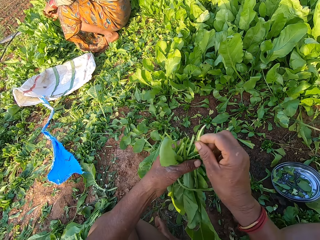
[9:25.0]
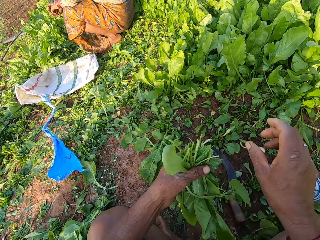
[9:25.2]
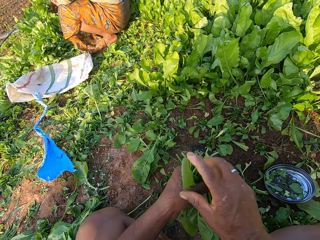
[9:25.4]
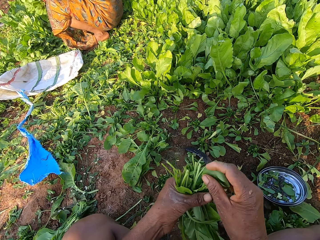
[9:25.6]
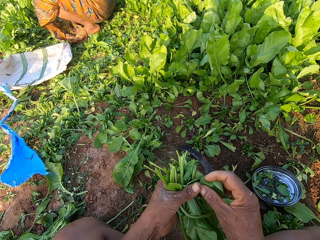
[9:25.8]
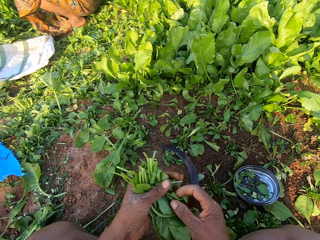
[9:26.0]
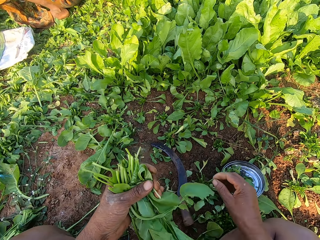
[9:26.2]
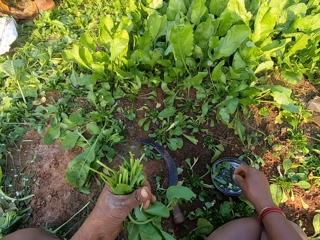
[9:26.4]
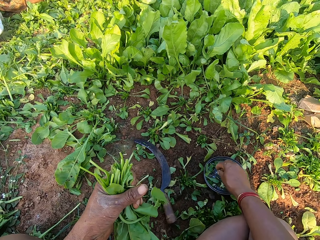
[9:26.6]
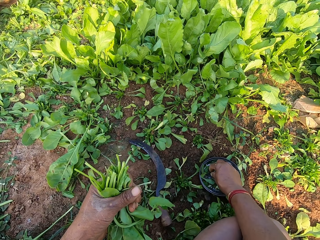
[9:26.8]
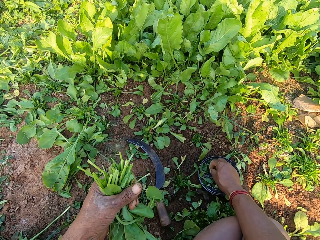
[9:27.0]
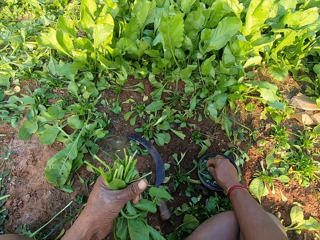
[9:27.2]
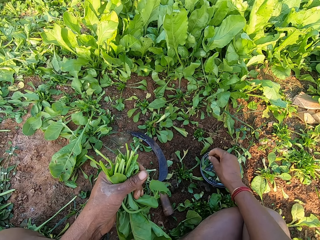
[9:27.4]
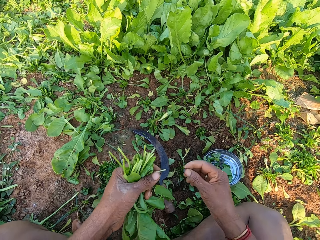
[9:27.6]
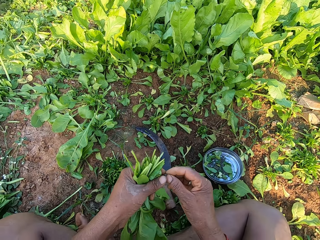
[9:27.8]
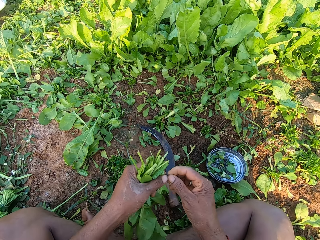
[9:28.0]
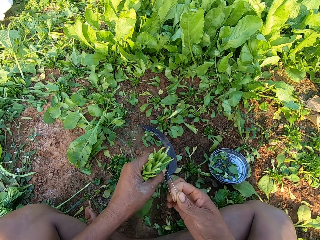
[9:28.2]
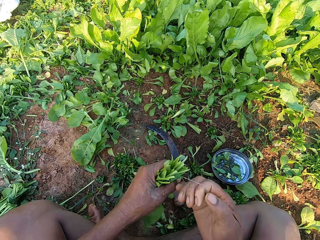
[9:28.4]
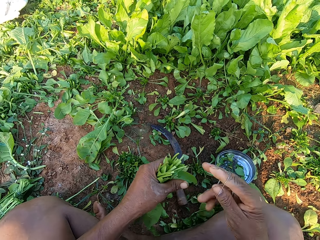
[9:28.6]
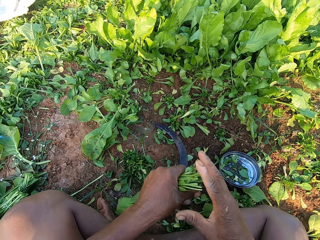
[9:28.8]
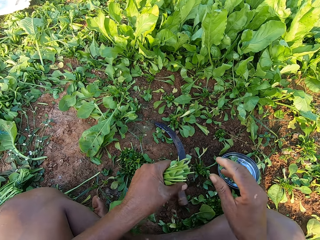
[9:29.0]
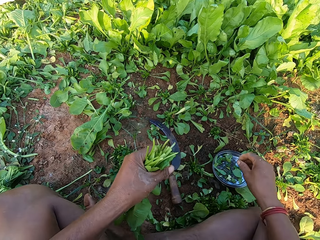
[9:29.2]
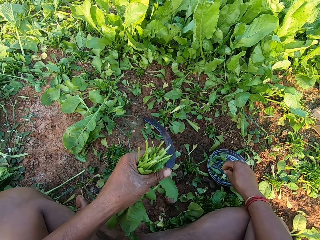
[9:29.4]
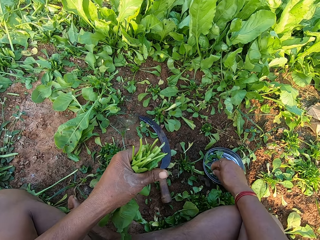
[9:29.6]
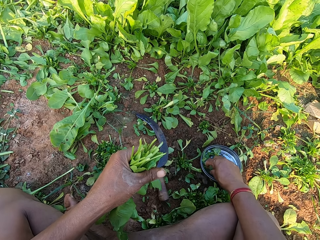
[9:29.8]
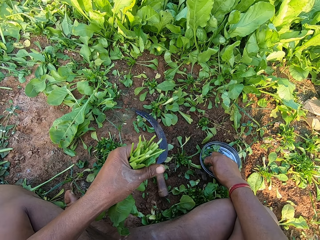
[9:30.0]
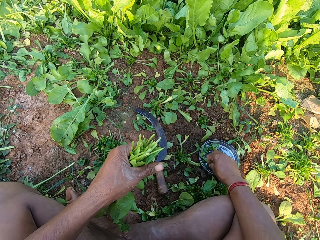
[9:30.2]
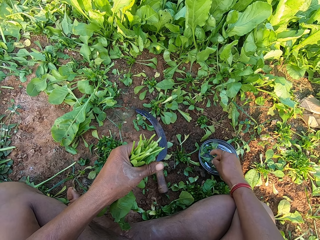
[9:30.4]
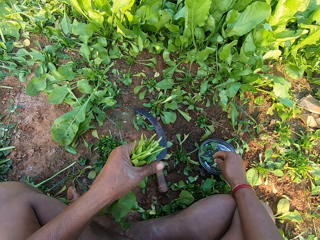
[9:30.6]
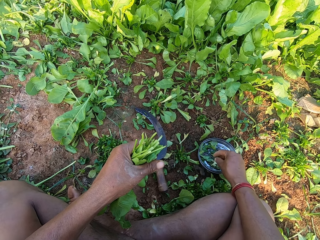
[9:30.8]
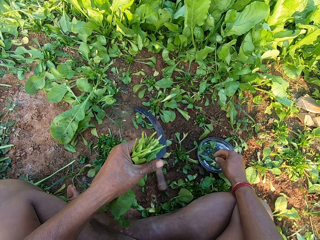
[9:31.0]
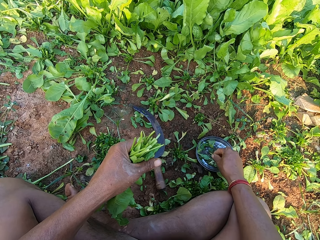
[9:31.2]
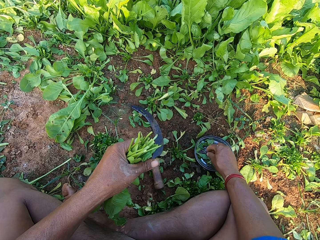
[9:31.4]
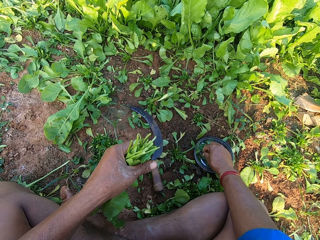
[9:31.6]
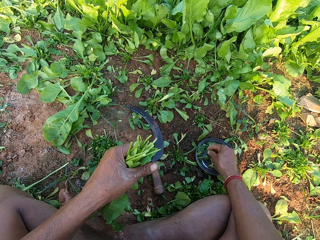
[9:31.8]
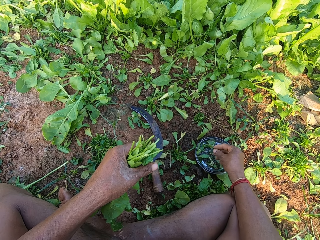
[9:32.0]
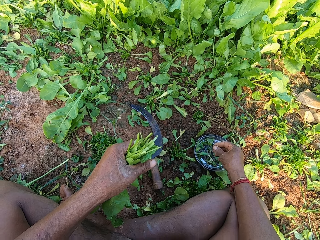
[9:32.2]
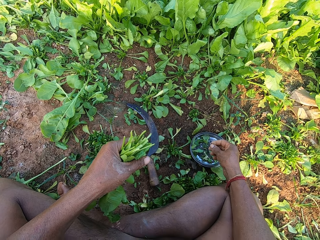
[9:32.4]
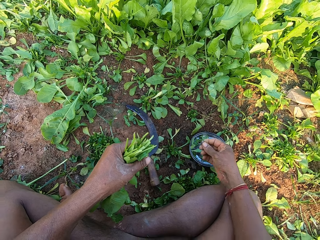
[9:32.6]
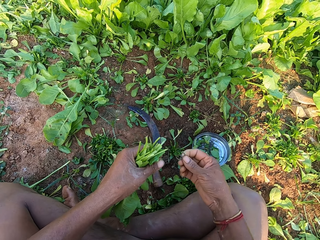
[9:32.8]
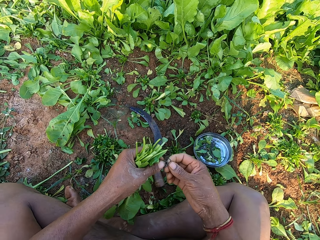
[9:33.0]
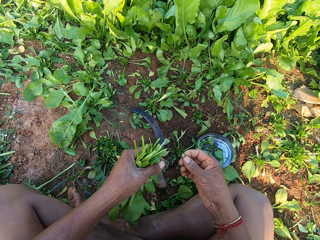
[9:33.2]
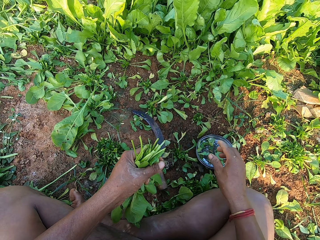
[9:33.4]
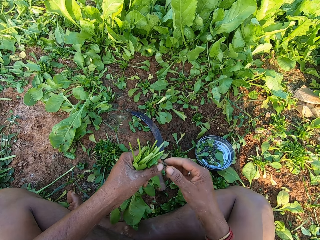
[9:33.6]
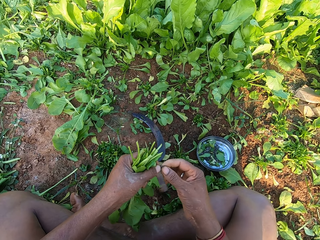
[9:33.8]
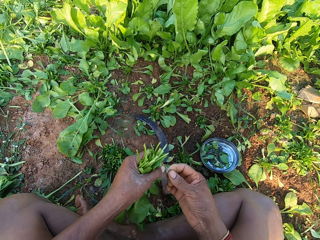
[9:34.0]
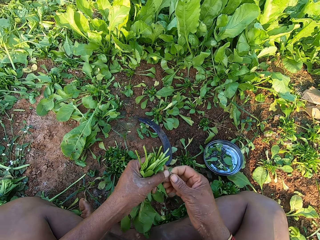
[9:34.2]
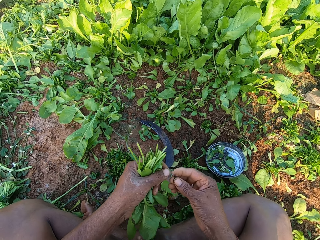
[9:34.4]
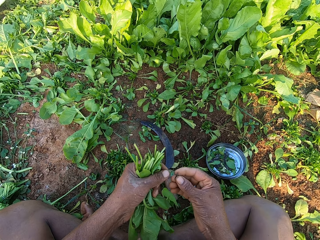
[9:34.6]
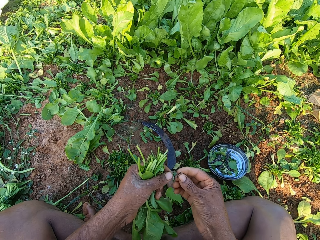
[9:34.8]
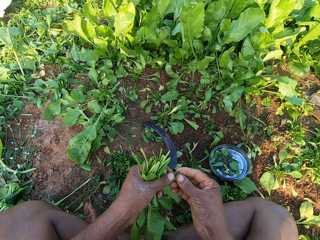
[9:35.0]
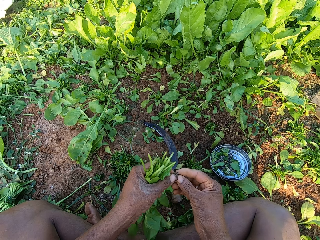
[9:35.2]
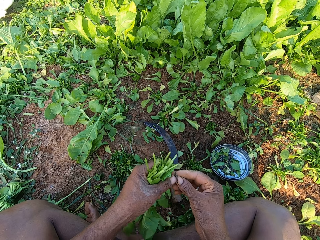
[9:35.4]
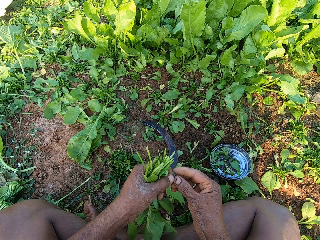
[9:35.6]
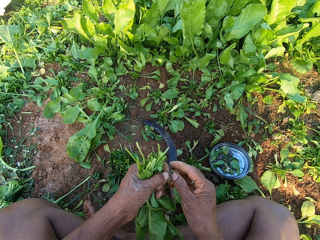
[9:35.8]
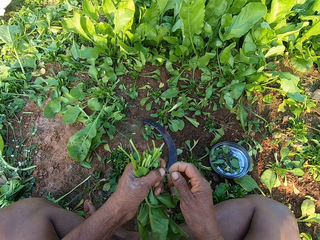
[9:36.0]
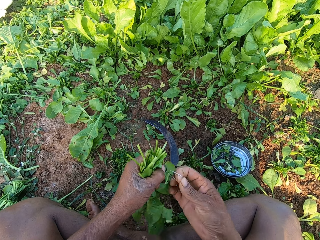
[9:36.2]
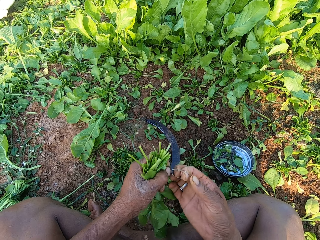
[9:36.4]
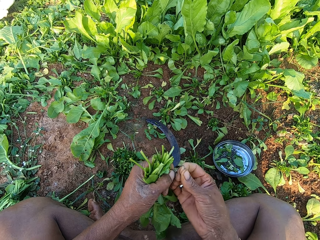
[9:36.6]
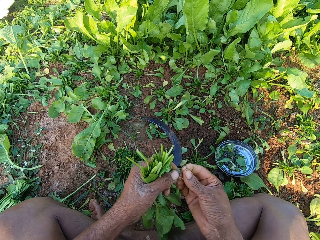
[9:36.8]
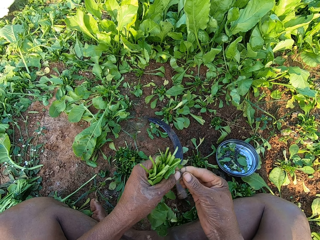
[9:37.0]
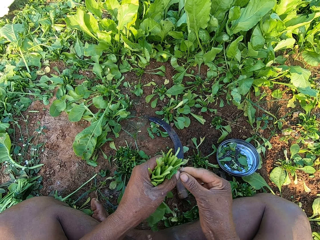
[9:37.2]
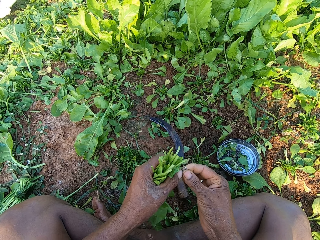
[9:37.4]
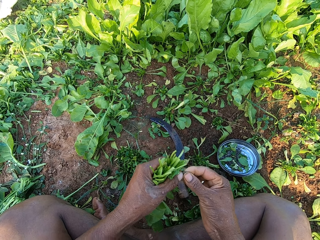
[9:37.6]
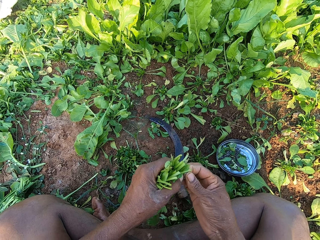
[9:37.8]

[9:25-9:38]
The camera wearer picks the plants from the plants in his left hand with his right hand. He drops the pieces of plants on the floor with his right hand. He talks. He picks a rubber band from the metal plate on the floor with his right hand. He opens the rubber band with both hands. He holds the rubber band with his right hand. He places the rubber band on the plants with his right hand. He picks a rubber band from the metal plate on the floor with his right hand. He drops the rubber band on the metal plate with his right hand. He picks a rubber band from the metal plate on the floor with his right hand. He drops dirt on the floor with his right hand. He returns other rubber bands. He opens the rubber band with both hands. He talks.

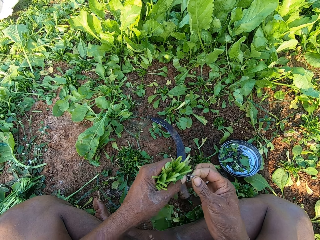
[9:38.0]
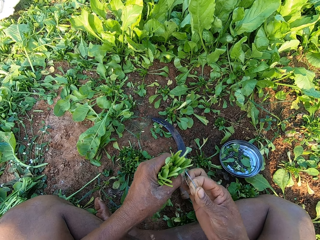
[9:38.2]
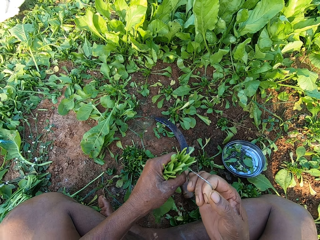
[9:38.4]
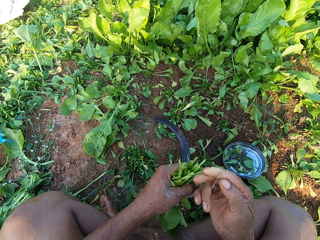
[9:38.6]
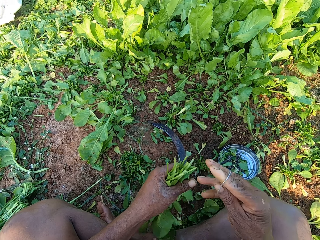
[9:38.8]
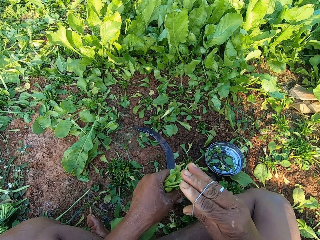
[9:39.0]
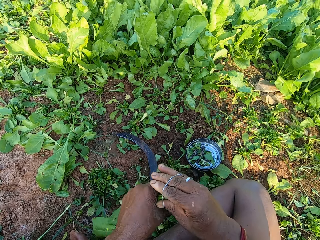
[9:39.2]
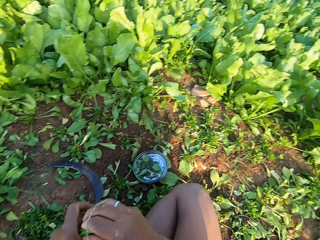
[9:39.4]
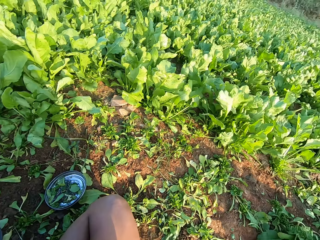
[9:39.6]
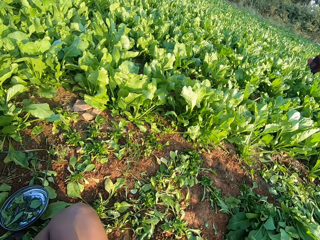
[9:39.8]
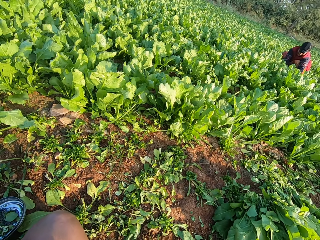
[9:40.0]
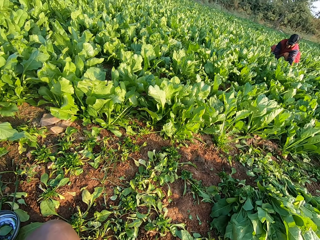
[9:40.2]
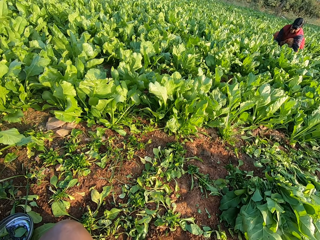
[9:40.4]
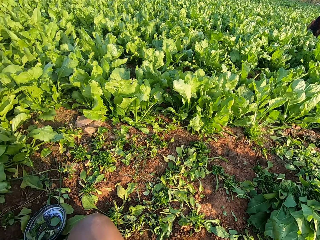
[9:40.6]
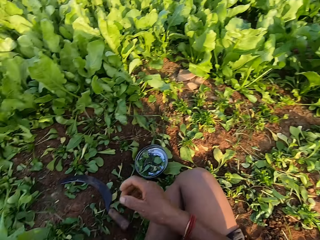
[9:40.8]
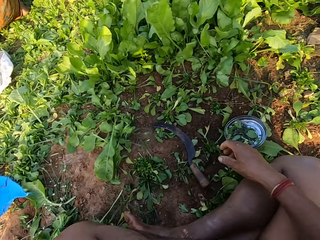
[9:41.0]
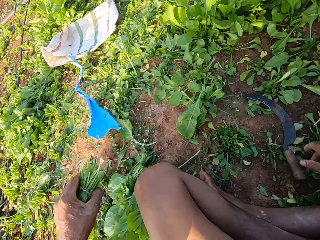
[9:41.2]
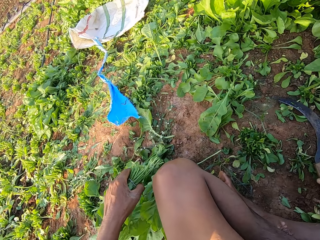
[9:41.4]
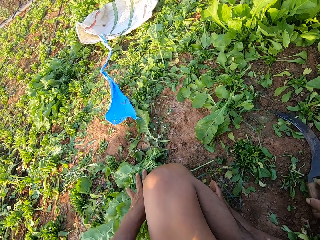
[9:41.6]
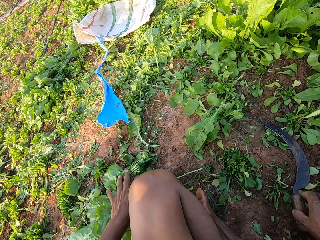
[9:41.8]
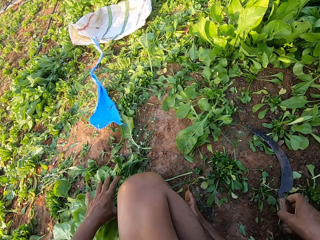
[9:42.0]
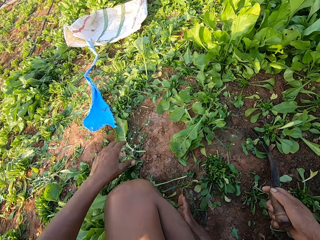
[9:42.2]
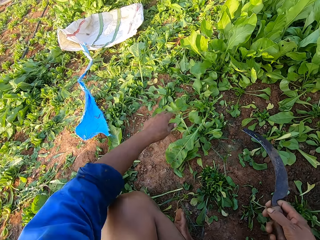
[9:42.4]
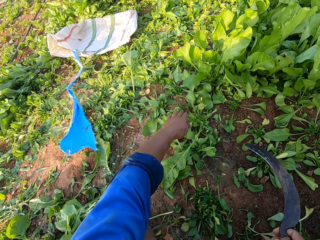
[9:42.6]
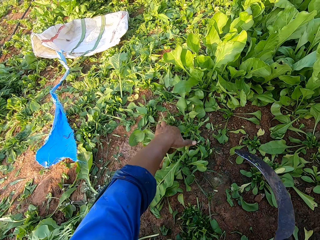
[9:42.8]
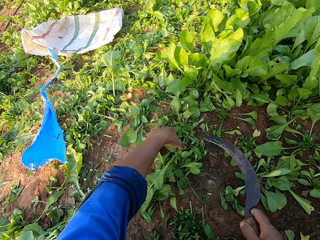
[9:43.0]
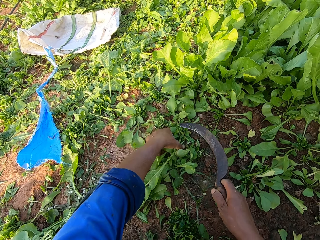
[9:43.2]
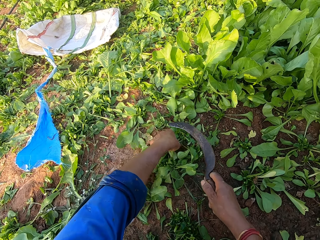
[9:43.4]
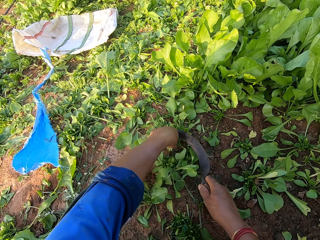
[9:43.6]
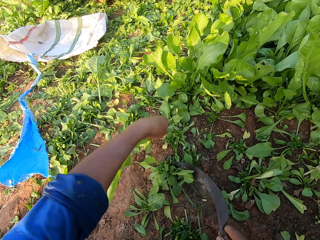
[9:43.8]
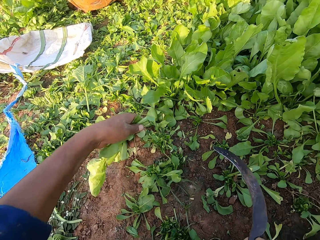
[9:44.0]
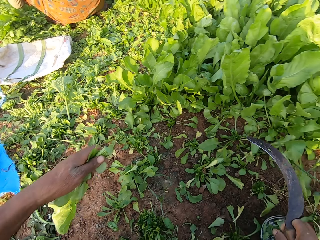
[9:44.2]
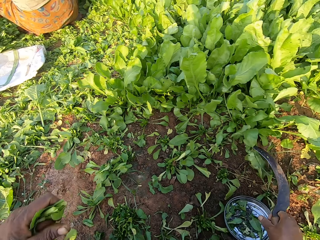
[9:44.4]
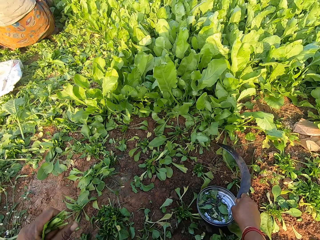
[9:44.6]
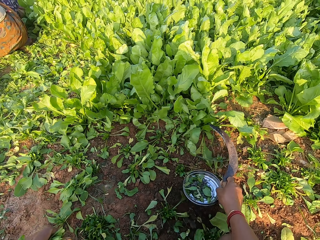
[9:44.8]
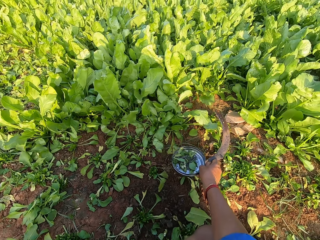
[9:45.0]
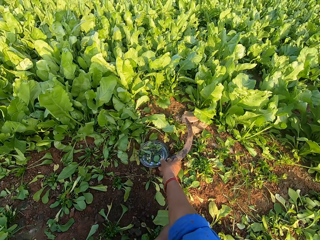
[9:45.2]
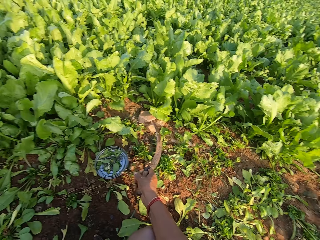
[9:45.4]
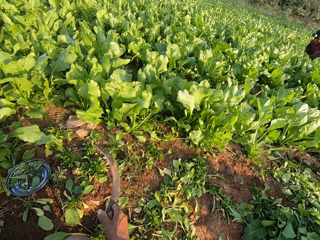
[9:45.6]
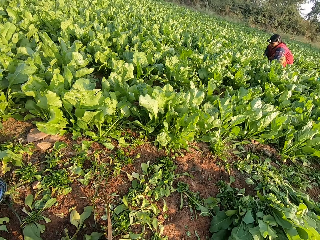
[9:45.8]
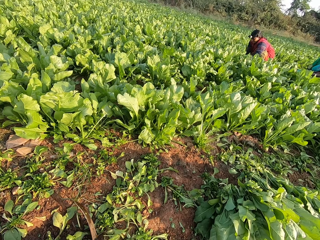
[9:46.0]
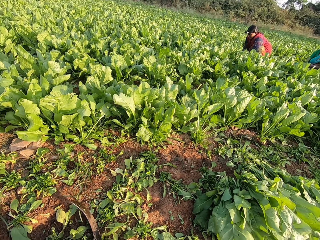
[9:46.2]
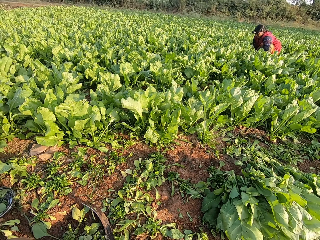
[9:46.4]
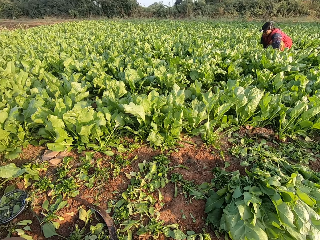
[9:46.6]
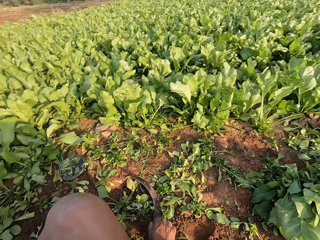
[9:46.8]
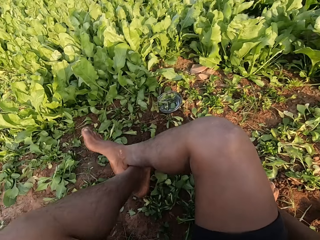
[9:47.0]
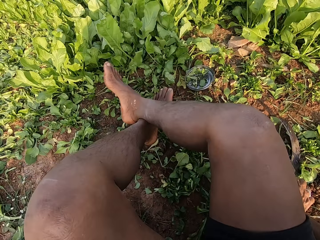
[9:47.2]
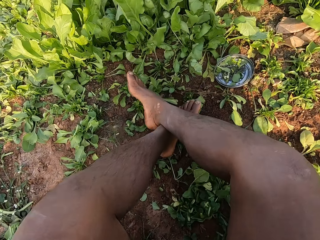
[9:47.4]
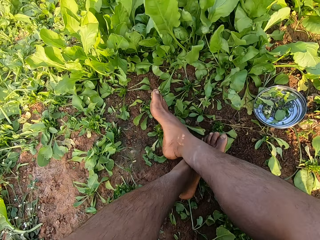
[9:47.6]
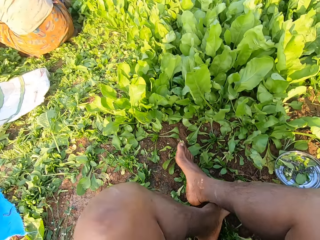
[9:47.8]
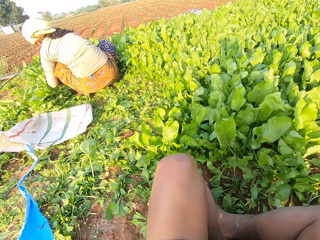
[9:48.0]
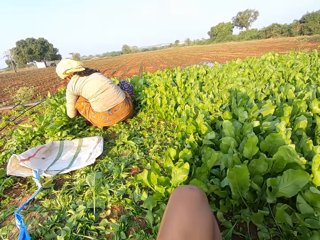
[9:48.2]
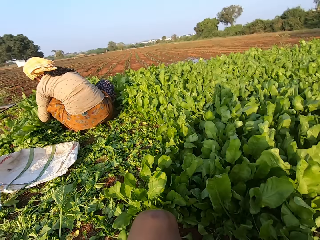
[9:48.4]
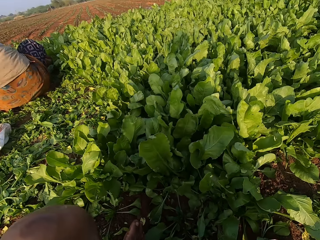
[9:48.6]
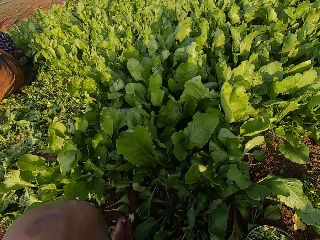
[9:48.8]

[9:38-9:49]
The camera wearer holds the rubber band with his right hand. He places the rubber band on the plants or spinach bunch with his right hand. He looks at a lady. The lady touches the floor with both hands. The camera wearer puts the spinach bunch with the rest. He picks a sickle tool. He holds the plants on the floor with his left hand. He cuts the plants with the sickle with his right hand. He moves a container with rubber bands. He picks the metal plate from the floor with his right hand. He places the metal plate on the floor with his right hand. He looks at the lady. He moves.
